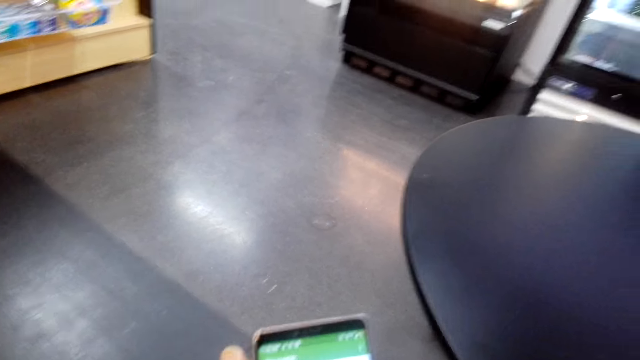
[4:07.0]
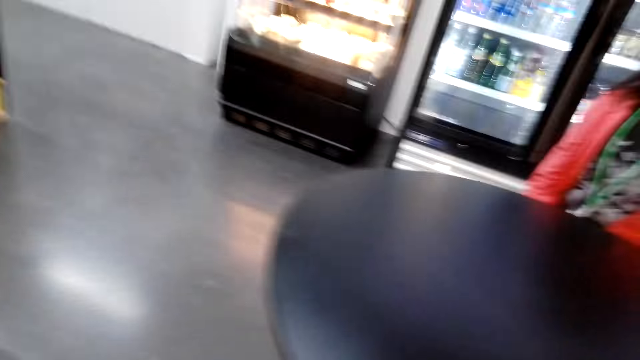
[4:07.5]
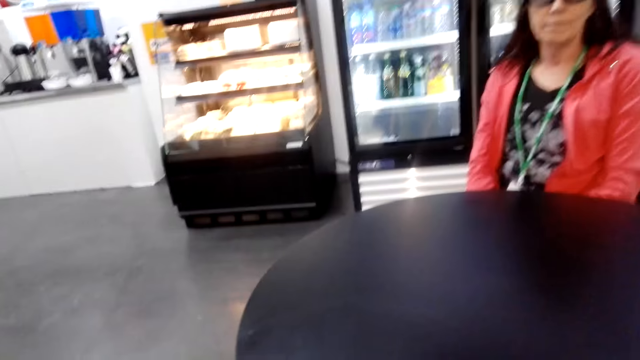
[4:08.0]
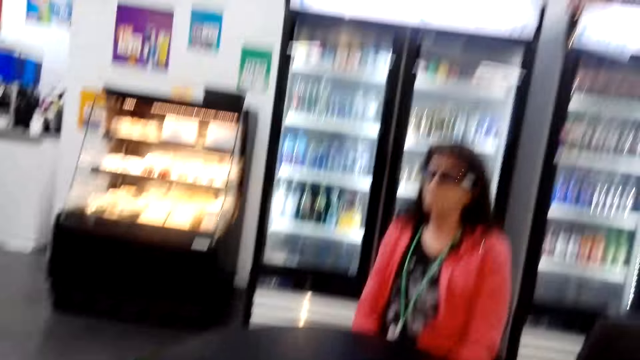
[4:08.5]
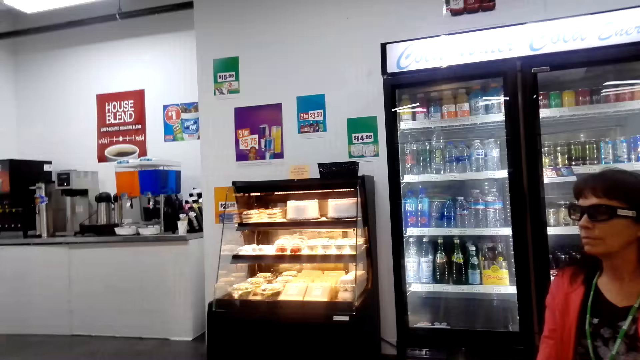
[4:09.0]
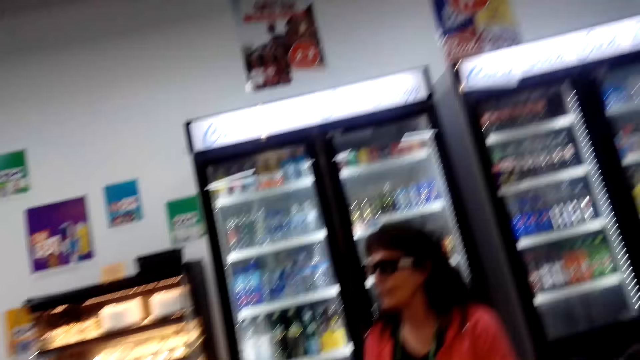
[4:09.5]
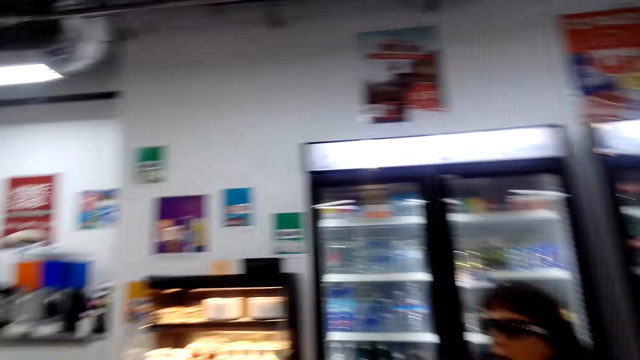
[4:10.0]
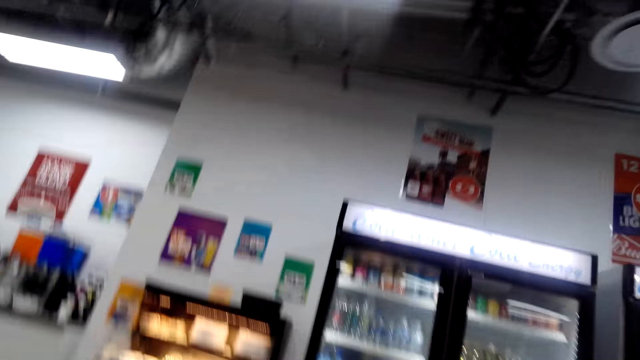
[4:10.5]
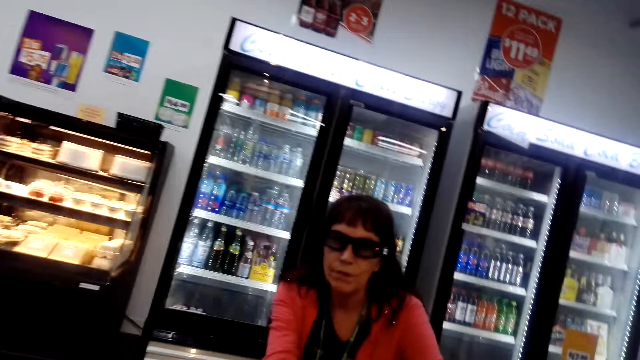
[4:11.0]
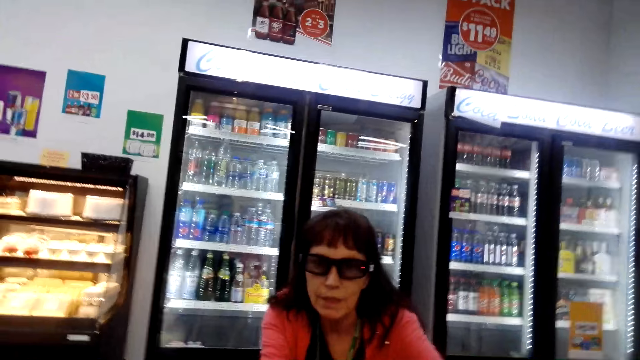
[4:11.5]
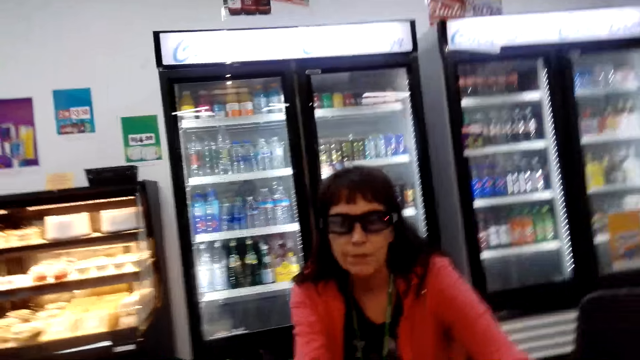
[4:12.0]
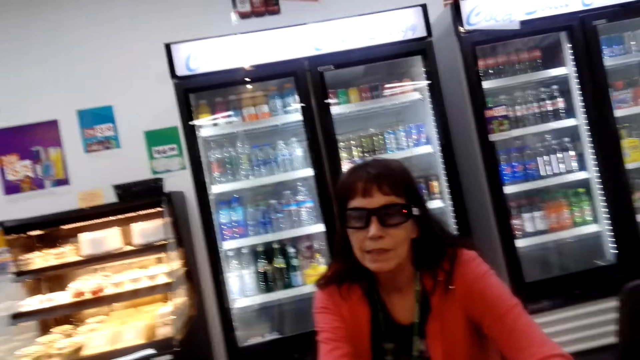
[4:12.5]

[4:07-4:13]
The camera wearer looks at the woman. They talk to the woman. The woman responds to the camera wearer.

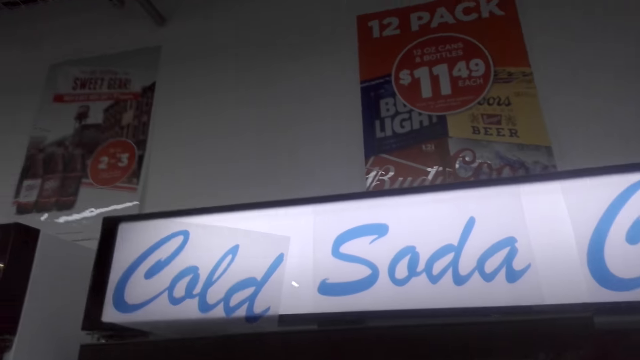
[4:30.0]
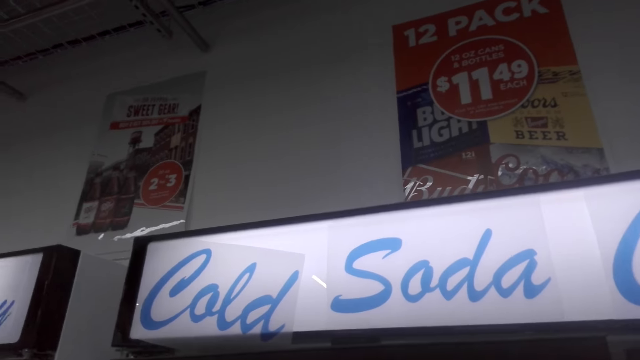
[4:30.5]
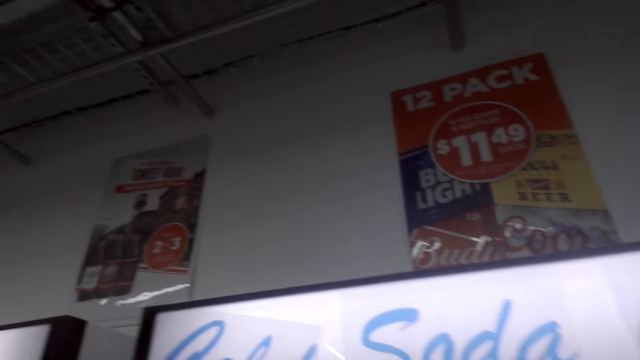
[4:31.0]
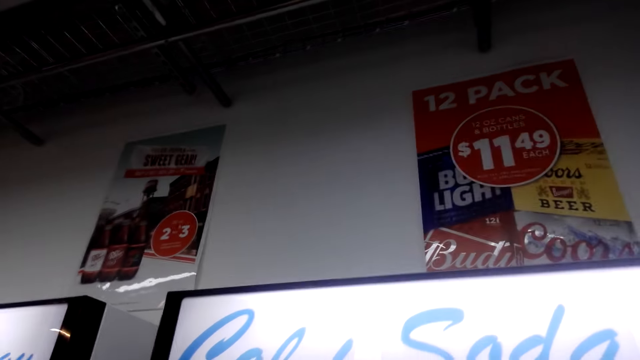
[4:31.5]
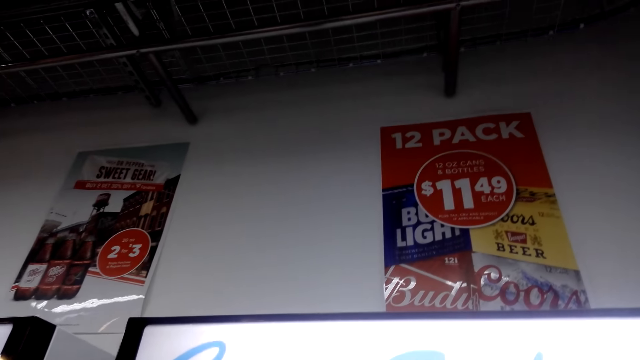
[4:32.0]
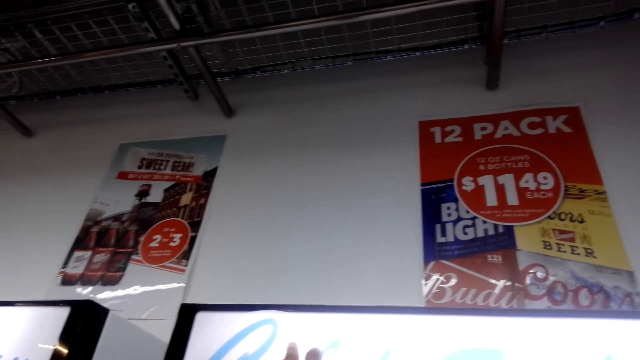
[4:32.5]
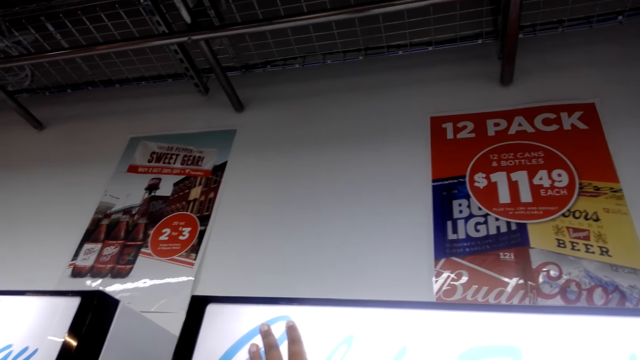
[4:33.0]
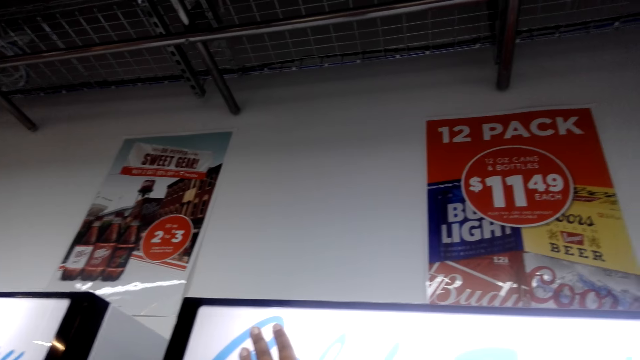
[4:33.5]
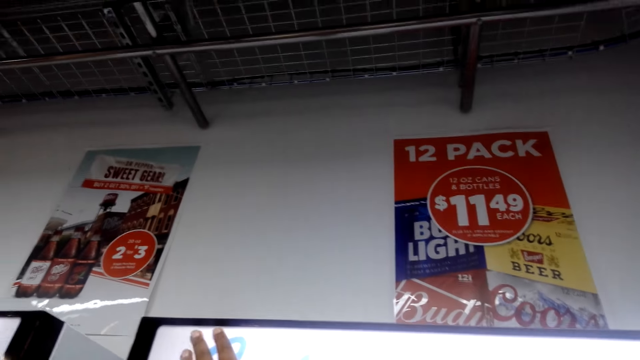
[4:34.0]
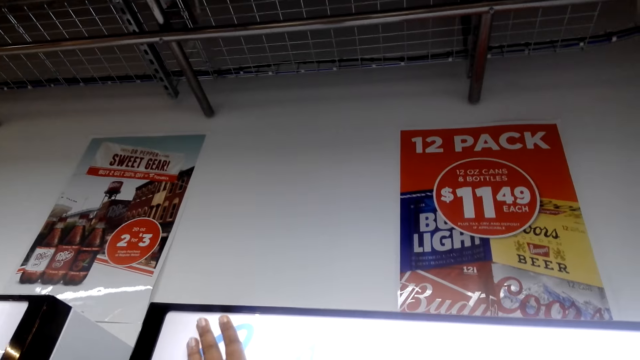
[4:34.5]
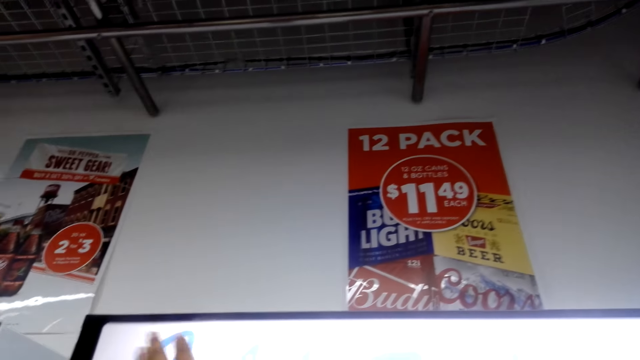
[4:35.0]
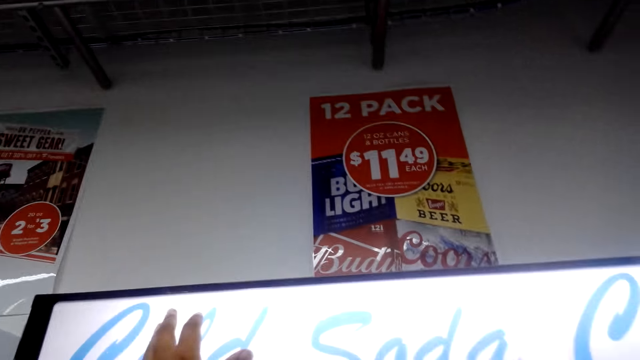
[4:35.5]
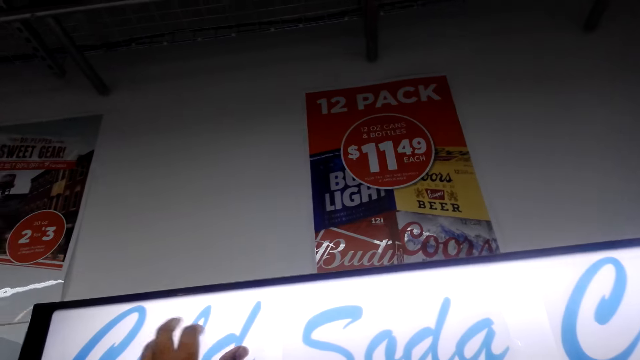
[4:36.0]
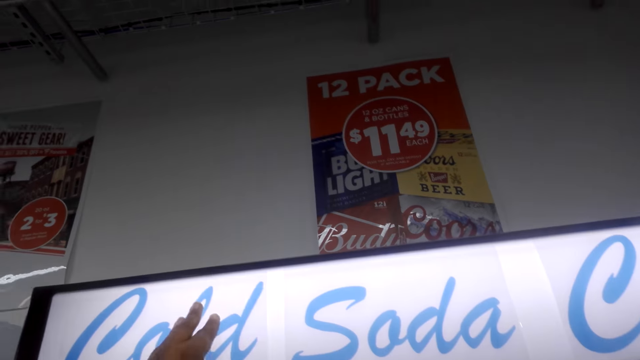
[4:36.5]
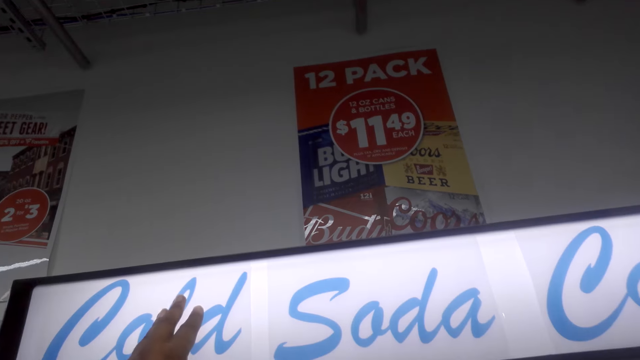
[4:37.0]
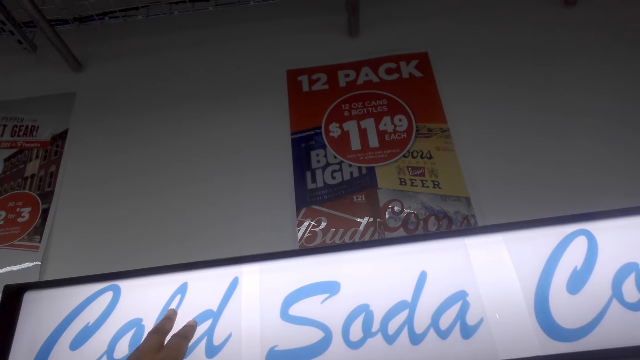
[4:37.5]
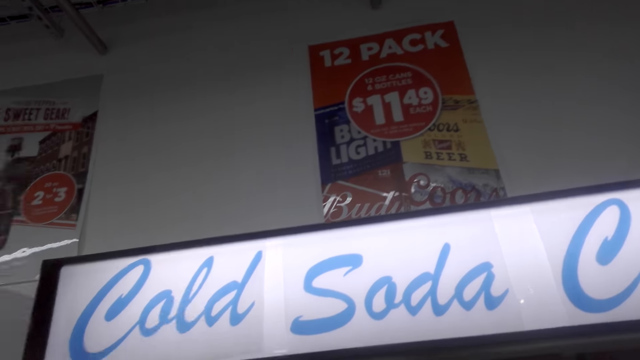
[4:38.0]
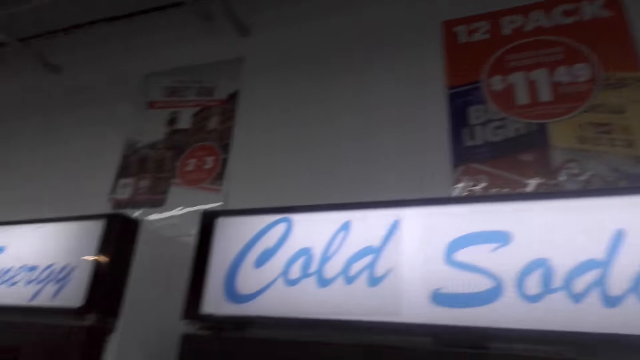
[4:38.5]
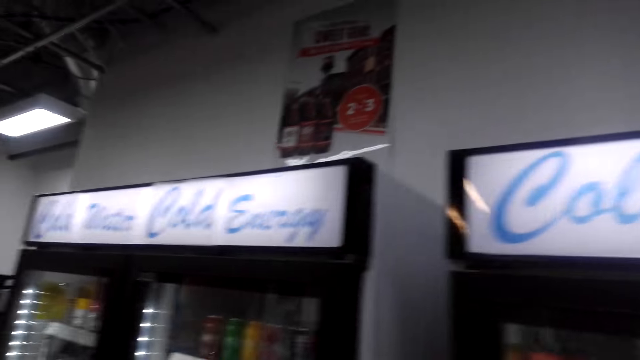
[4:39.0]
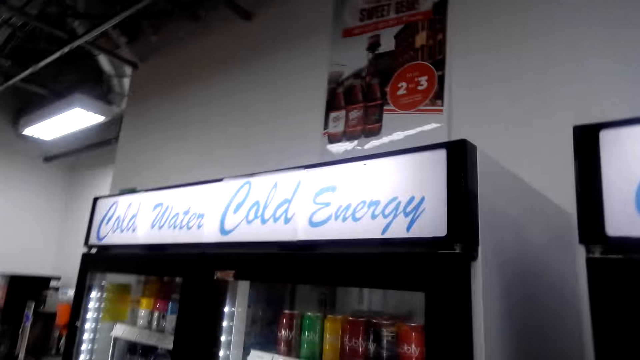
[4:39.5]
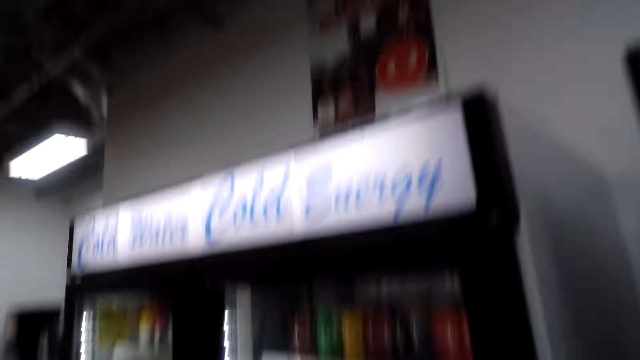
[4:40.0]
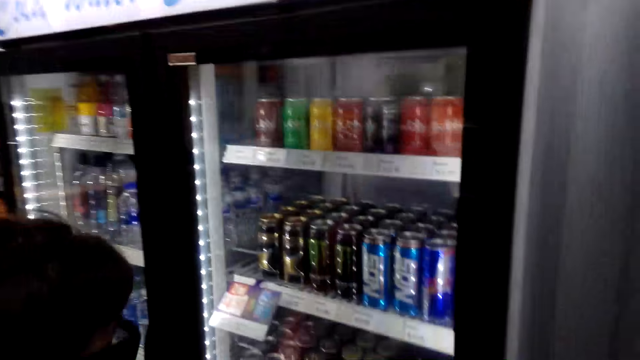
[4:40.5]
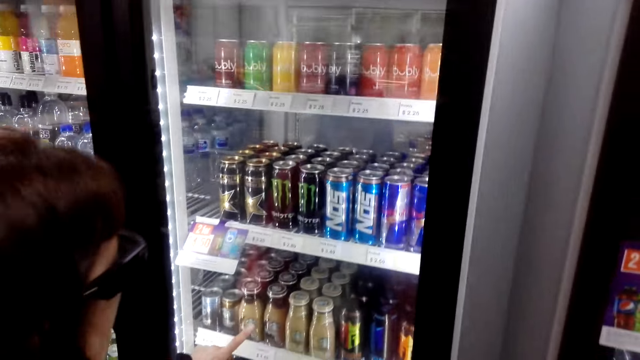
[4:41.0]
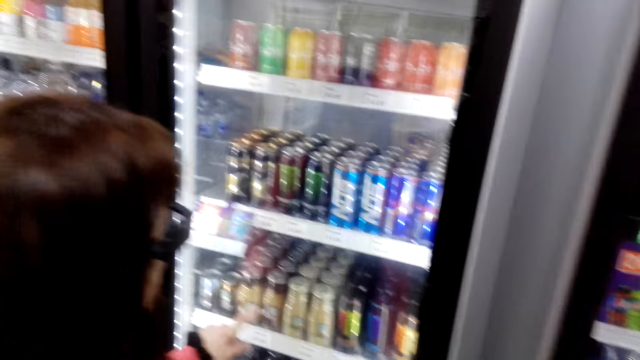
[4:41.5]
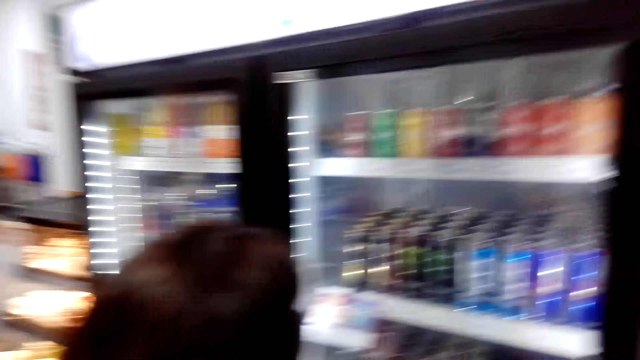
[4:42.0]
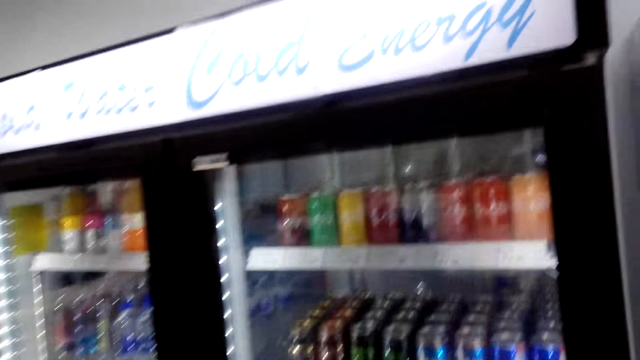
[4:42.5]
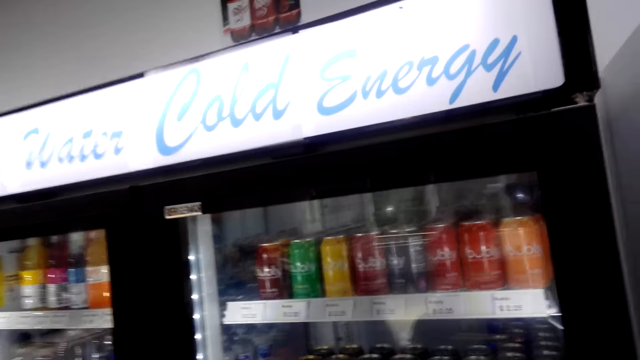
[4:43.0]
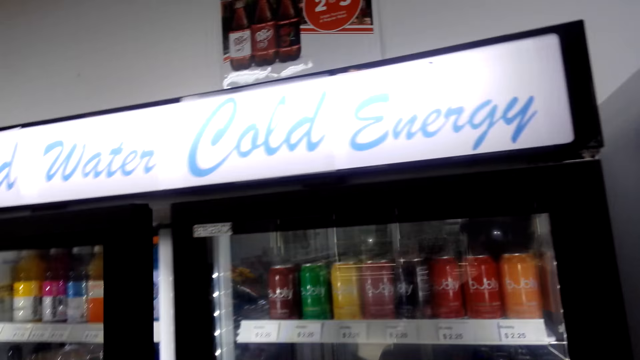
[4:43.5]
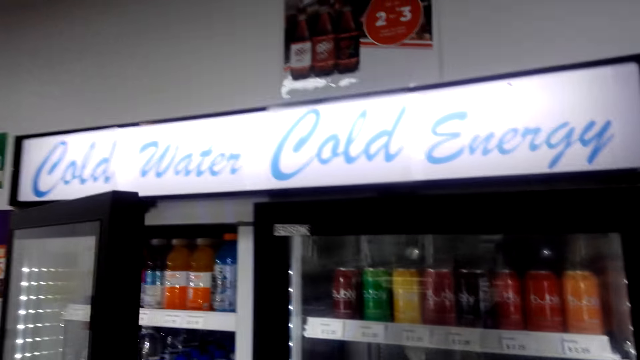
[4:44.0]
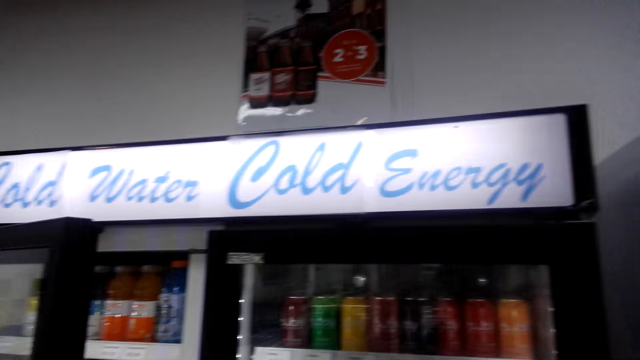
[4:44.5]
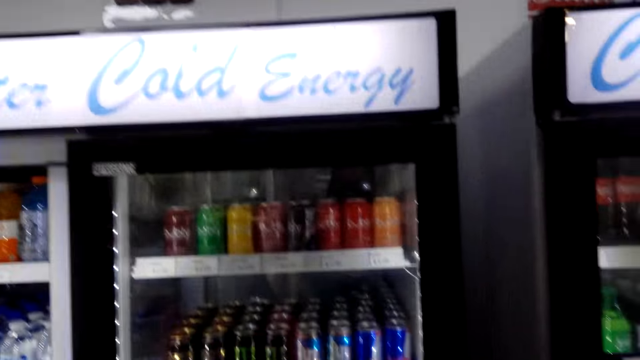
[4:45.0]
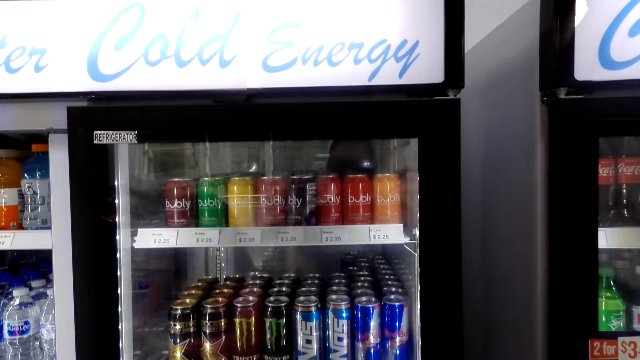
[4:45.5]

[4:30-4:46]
The camera wearer looks at the fridge writings. They touch the fridge. The woman talks to the camera wearer. The camera wearer responds to the woman. The woman talks with the camera wearer. The camera wearer walks beside the fridge and looks at the fridge. The woman points at the fridge. The camera wearer talks with the woman. The woman opens the fridge.
